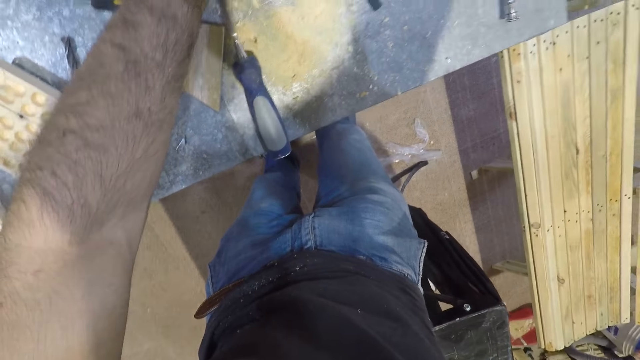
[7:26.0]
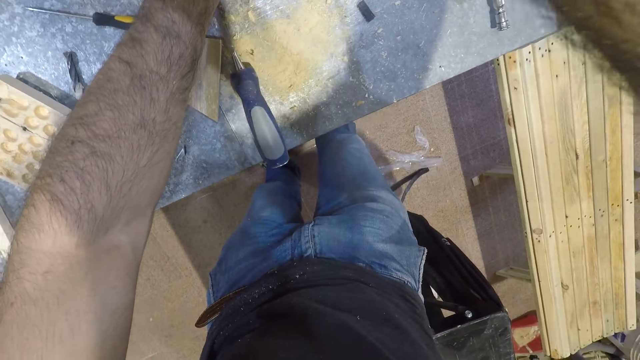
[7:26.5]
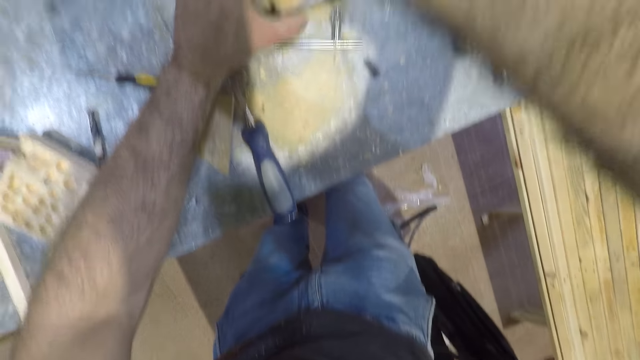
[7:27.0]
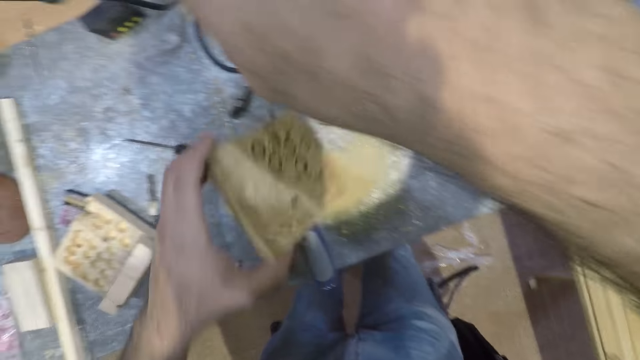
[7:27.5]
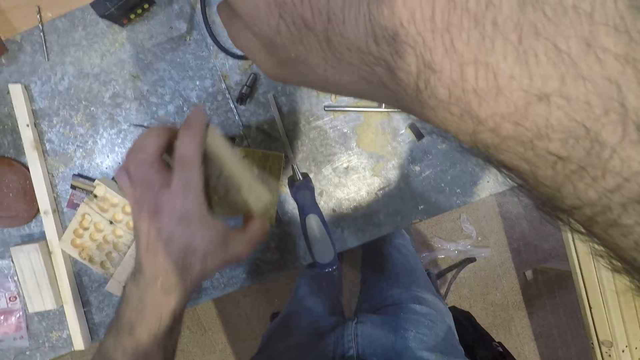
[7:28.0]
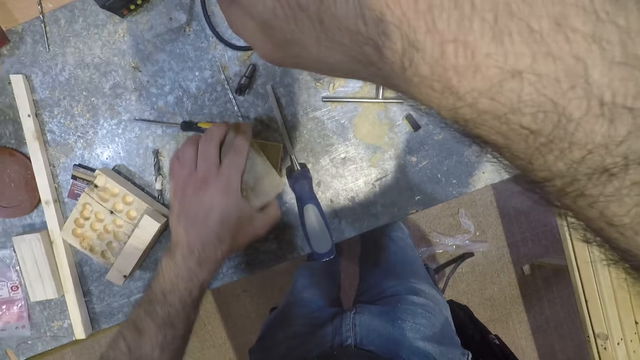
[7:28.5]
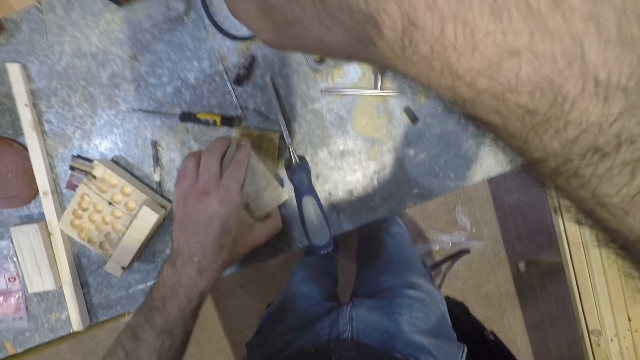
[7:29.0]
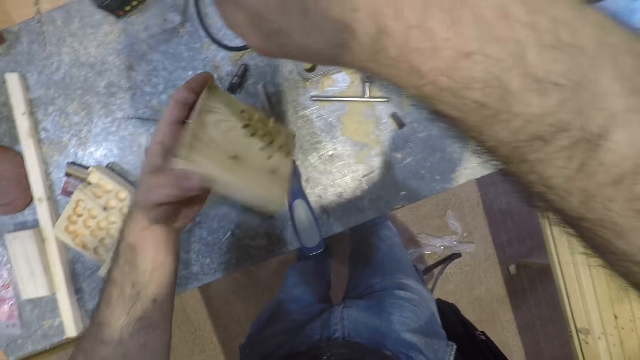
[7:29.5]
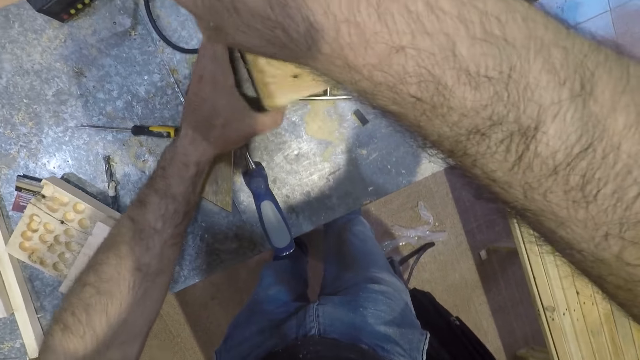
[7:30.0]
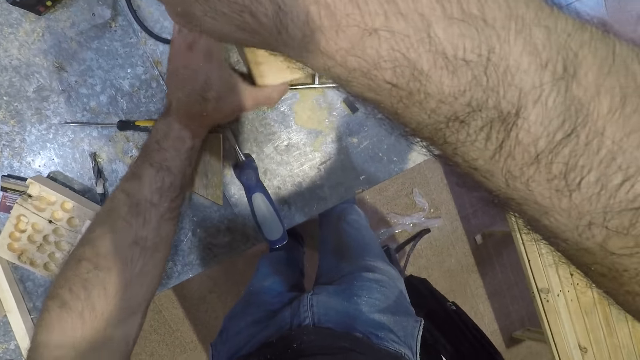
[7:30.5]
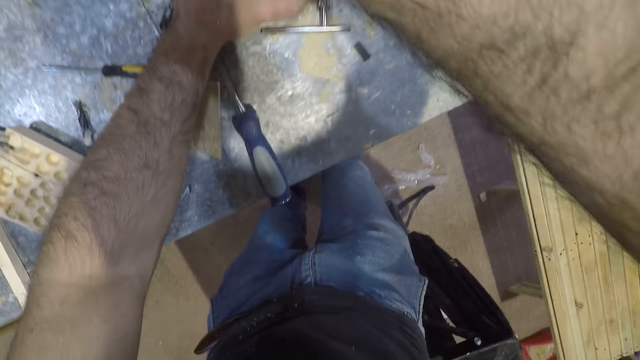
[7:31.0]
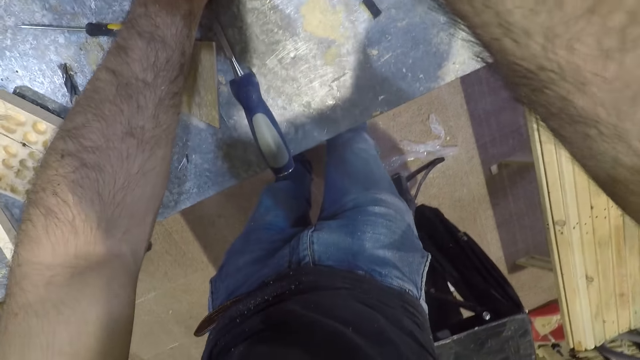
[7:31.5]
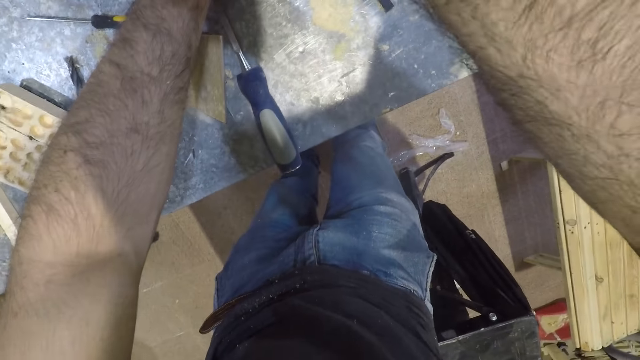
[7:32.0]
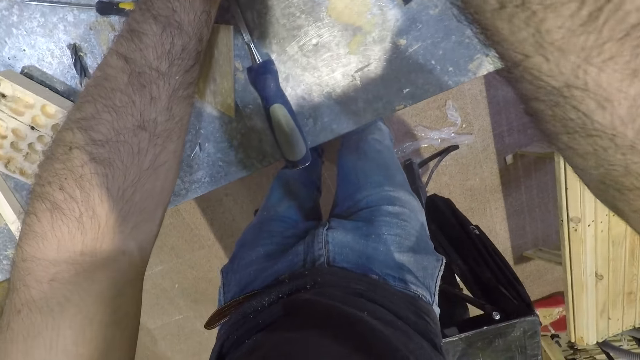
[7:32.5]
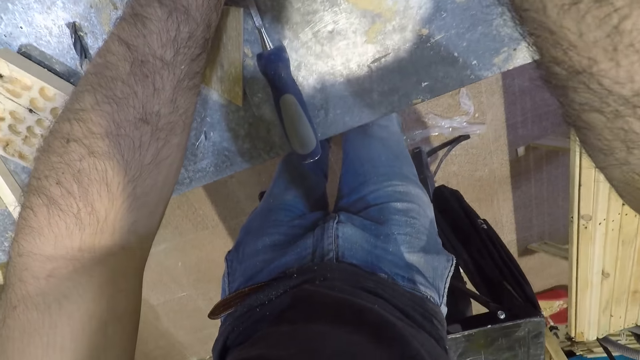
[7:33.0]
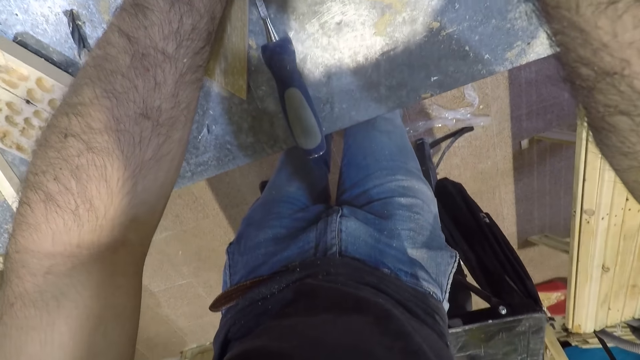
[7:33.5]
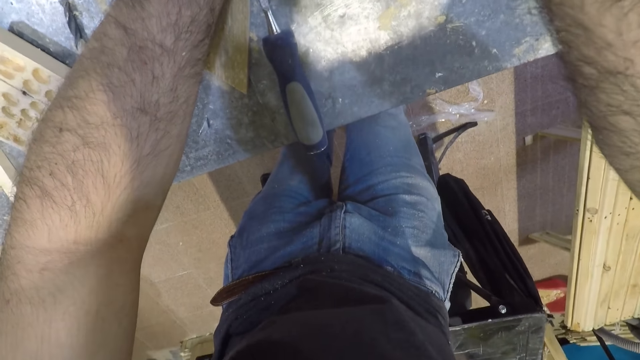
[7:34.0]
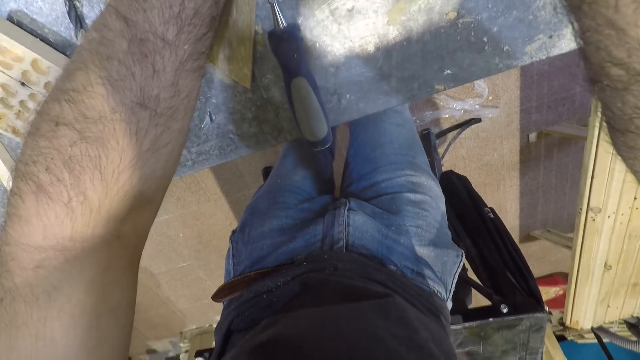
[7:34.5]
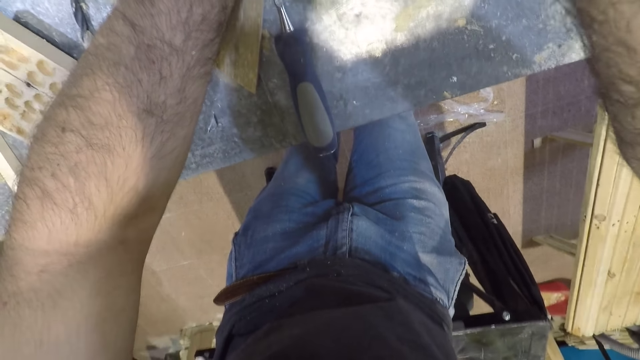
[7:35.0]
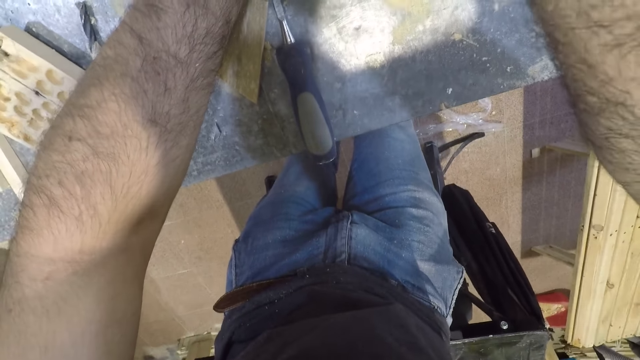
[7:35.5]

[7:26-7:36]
The camera wearer removes the piece of wood from the mortising machine with his left hand. He hits the piece of wood on another piece of wood on the table. He places the piece of wood under the table. He drills the wood on the bench drill. He presses down the operating handle of the machine with his forearm.

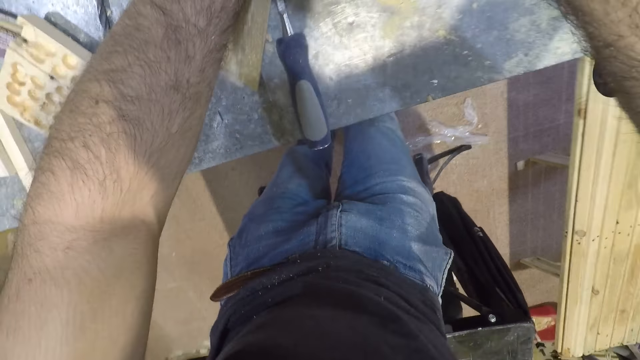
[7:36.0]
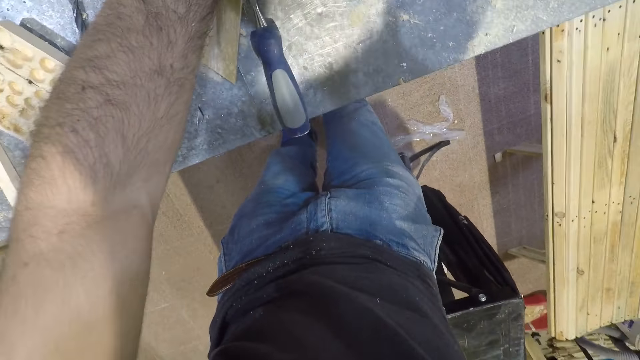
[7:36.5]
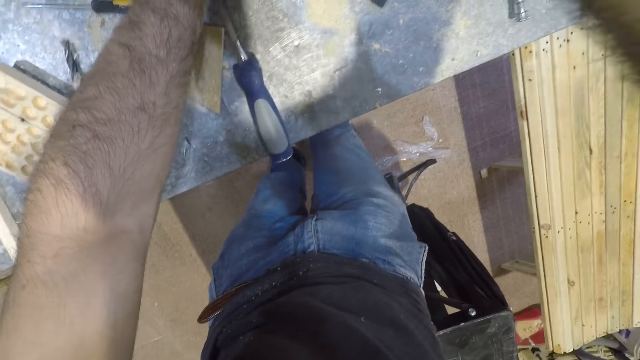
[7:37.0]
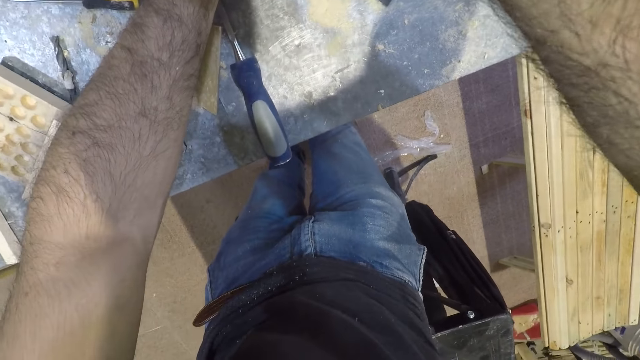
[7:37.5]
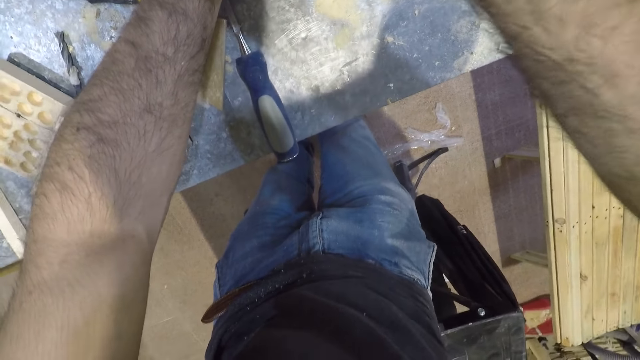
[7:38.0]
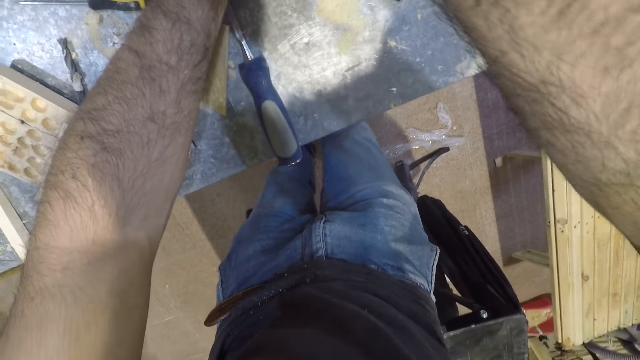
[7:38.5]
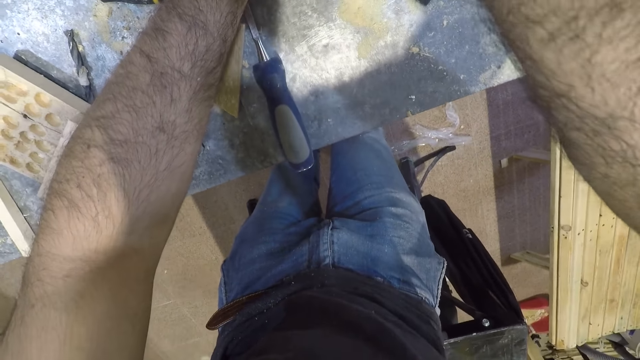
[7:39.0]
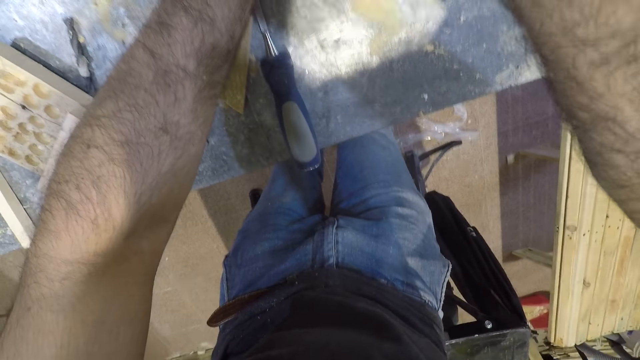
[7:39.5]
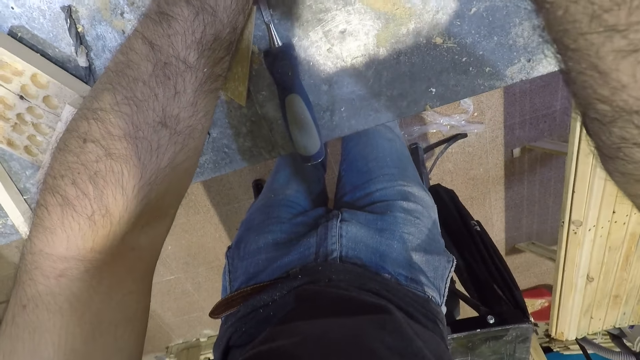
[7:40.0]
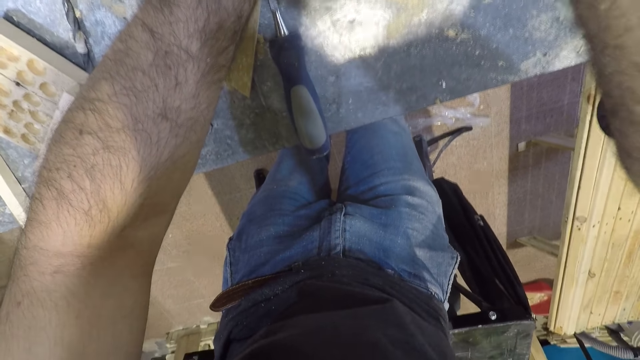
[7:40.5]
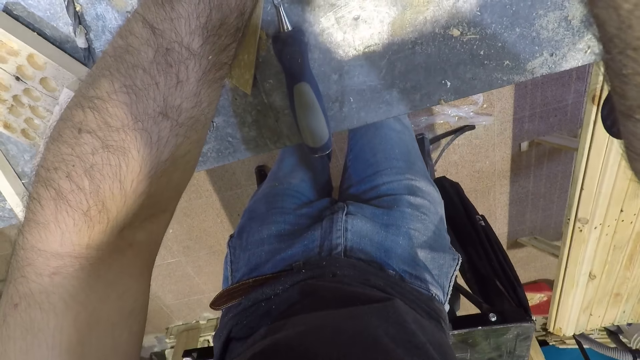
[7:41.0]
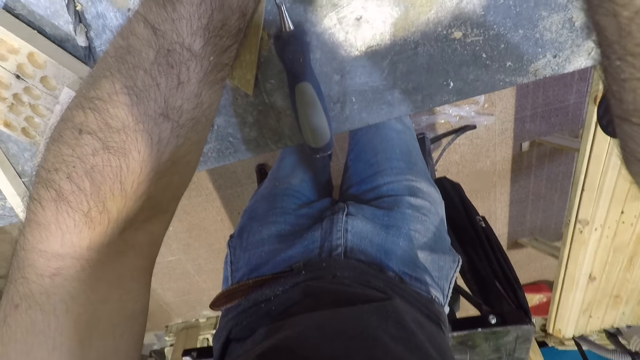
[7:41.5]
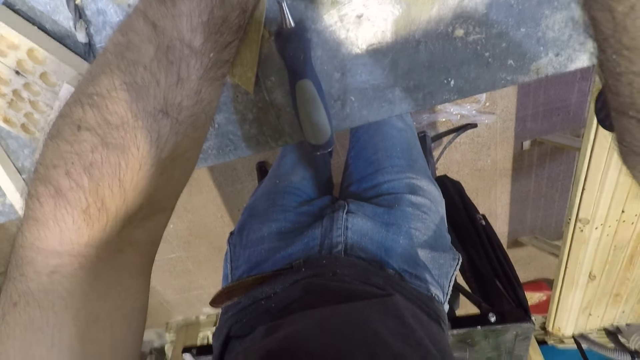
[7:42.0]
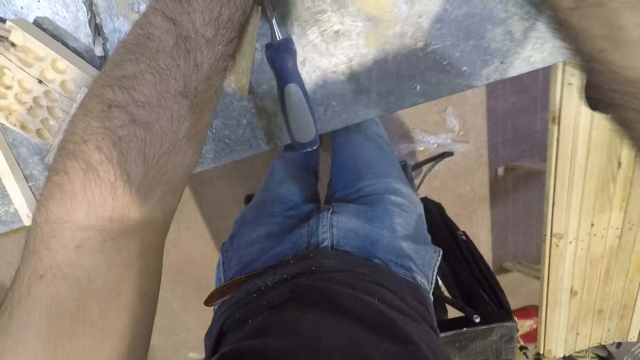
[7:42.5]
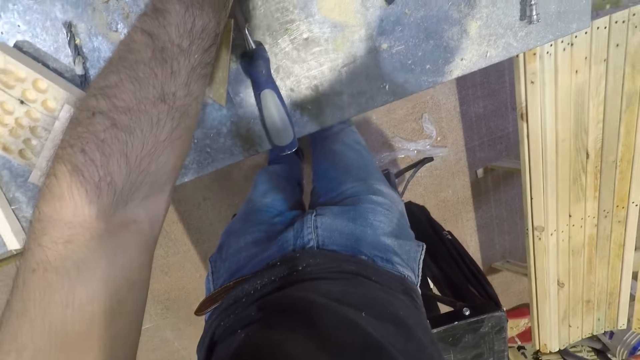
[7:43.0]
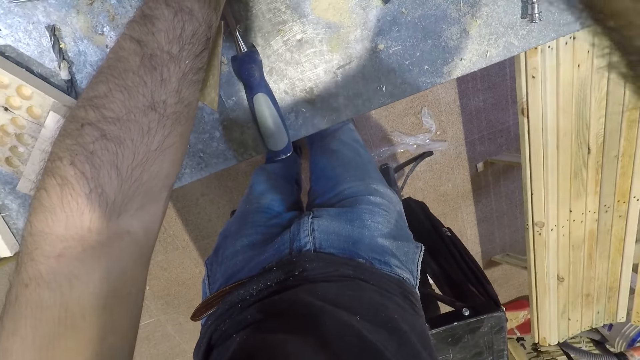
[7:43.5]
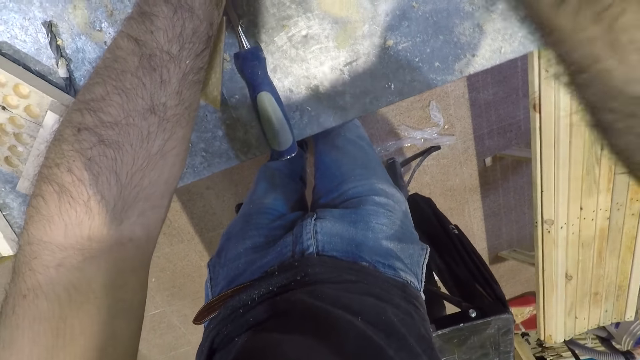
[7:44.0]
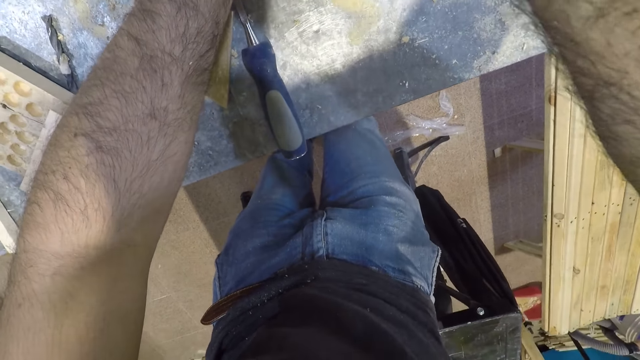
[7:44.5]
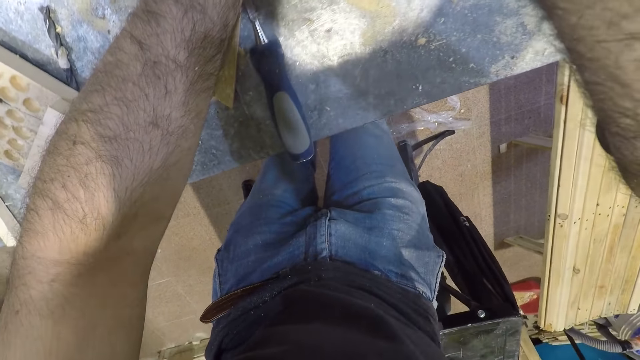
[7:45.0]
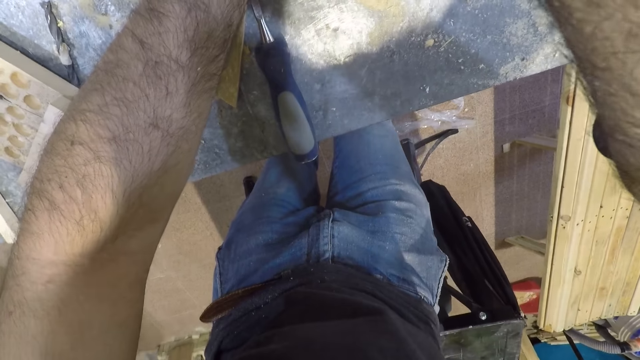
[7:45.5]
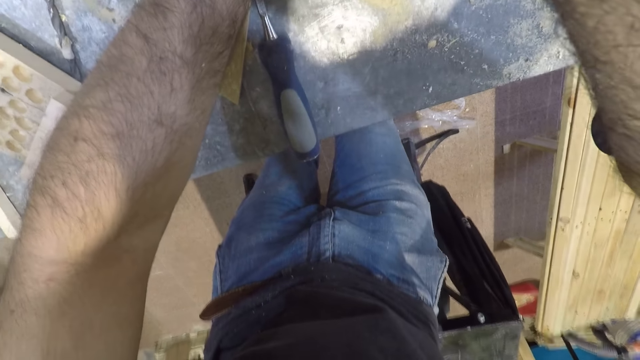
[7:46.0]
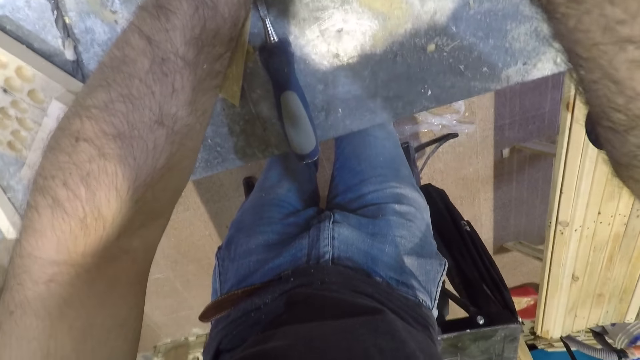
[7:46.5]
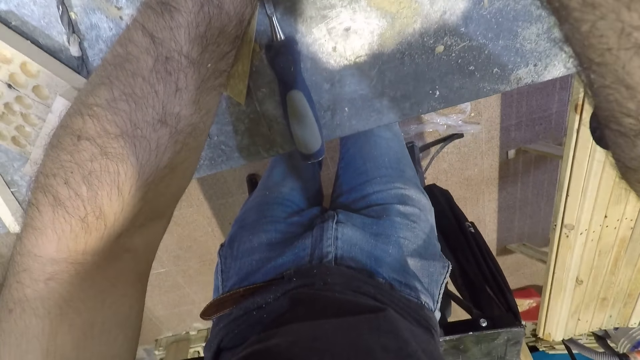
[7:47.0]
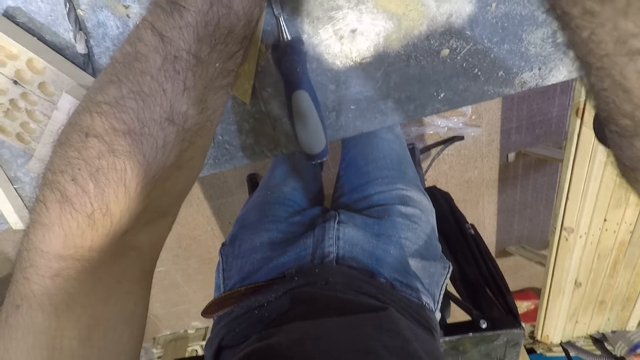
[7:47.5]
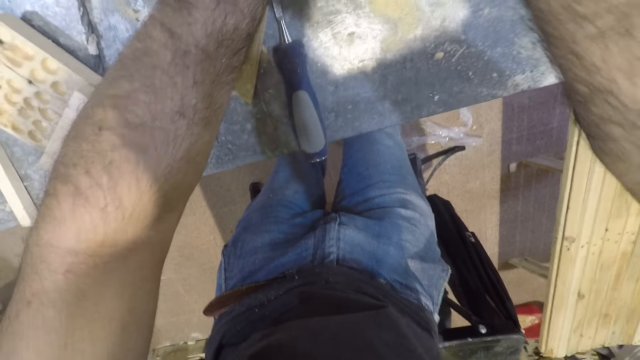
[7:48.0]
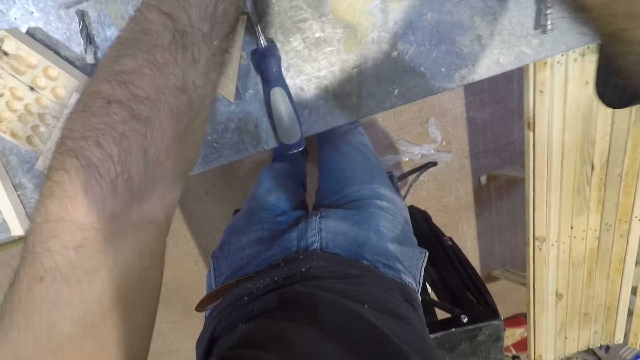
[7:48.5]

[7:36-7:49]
The camera wearer presses down the operating handle of the machine with his forearm. He presses down the operating handle of the machine with his forearm again.
